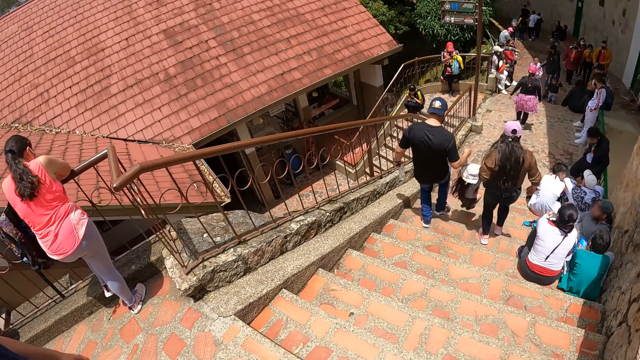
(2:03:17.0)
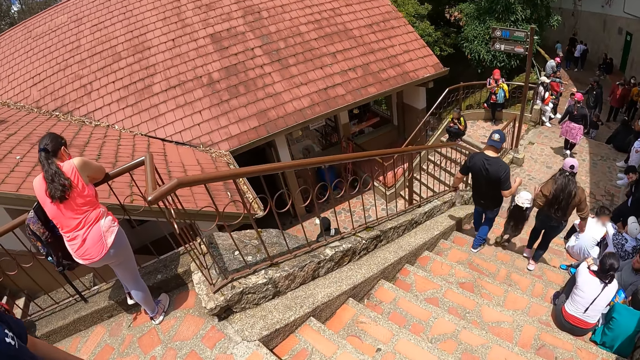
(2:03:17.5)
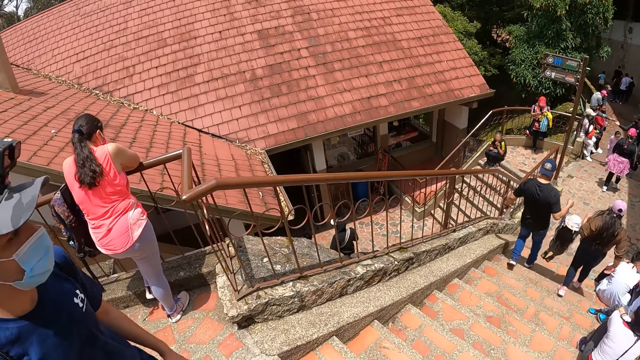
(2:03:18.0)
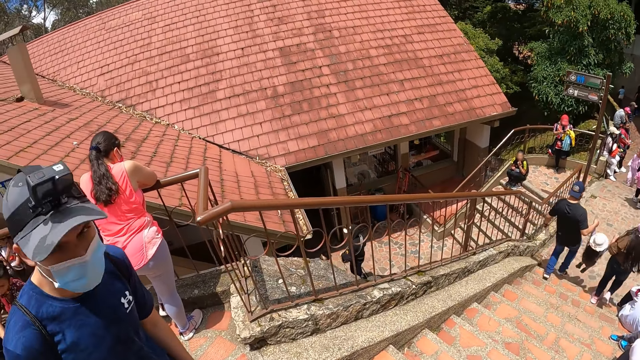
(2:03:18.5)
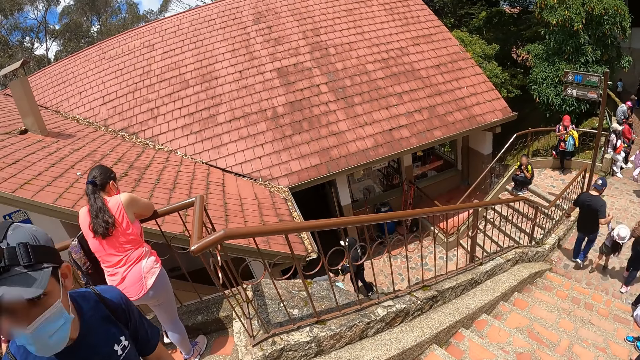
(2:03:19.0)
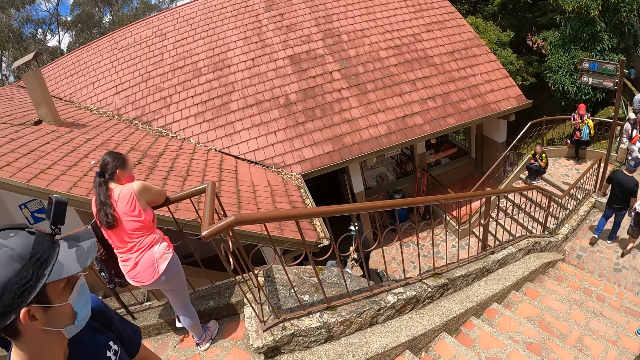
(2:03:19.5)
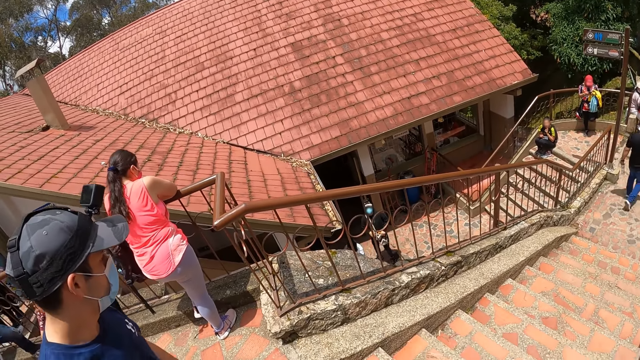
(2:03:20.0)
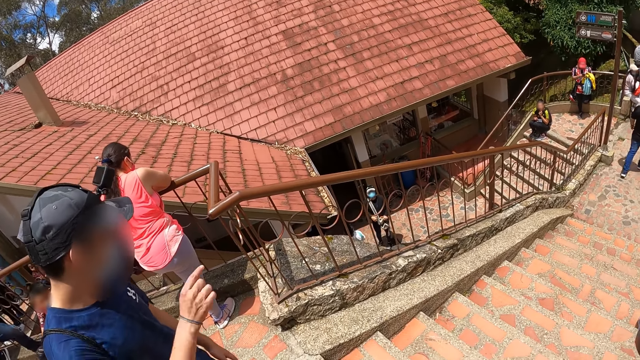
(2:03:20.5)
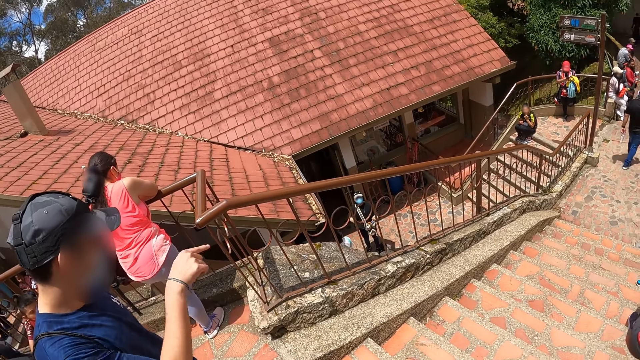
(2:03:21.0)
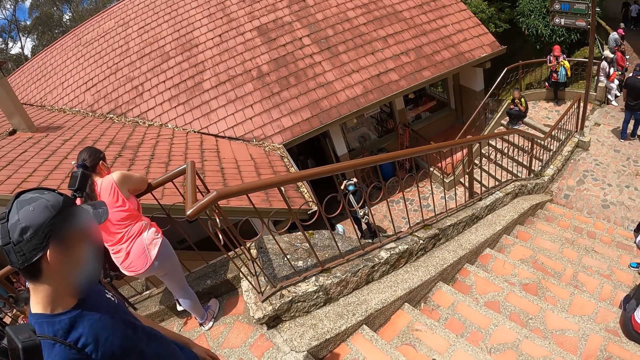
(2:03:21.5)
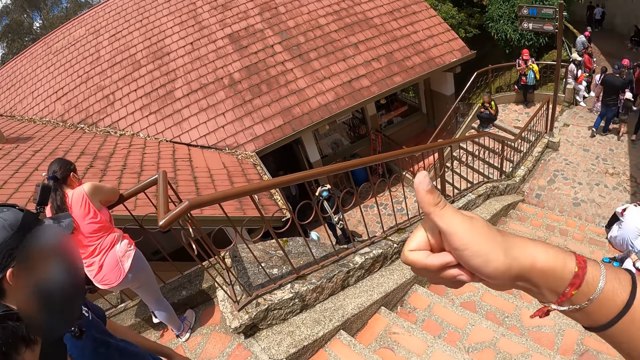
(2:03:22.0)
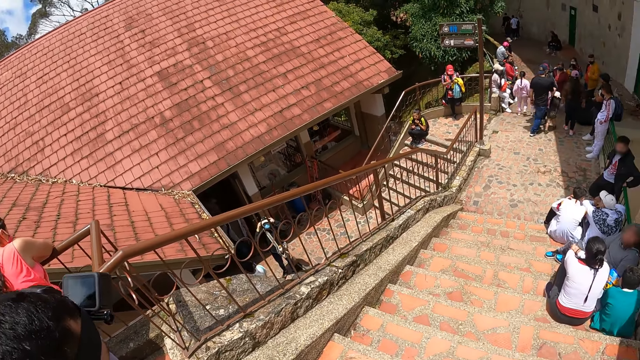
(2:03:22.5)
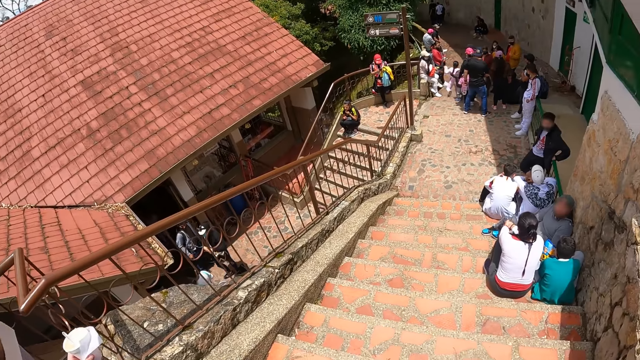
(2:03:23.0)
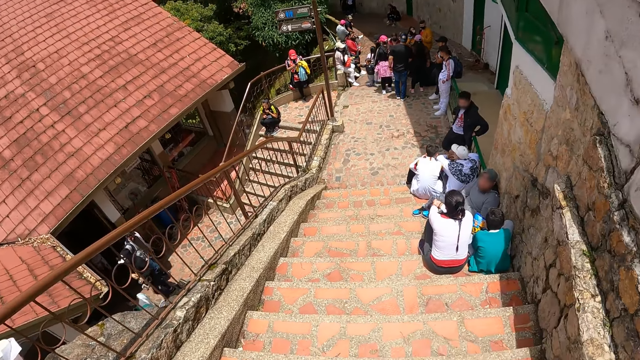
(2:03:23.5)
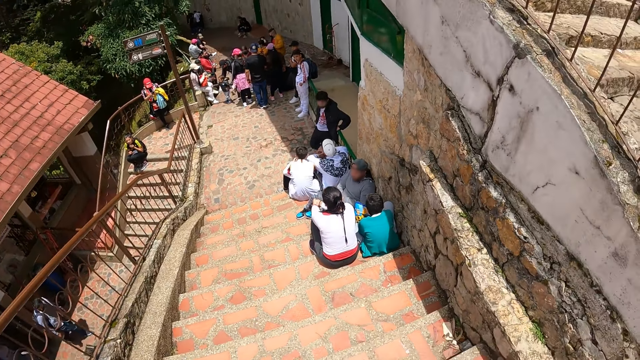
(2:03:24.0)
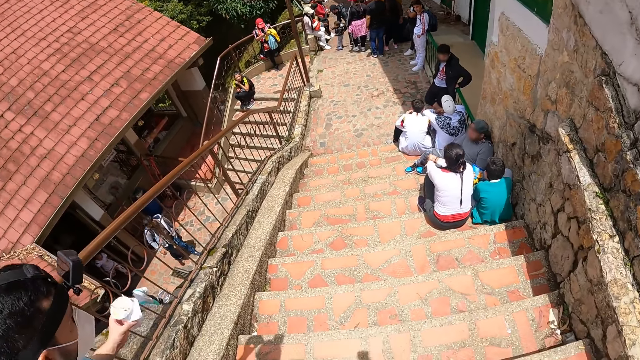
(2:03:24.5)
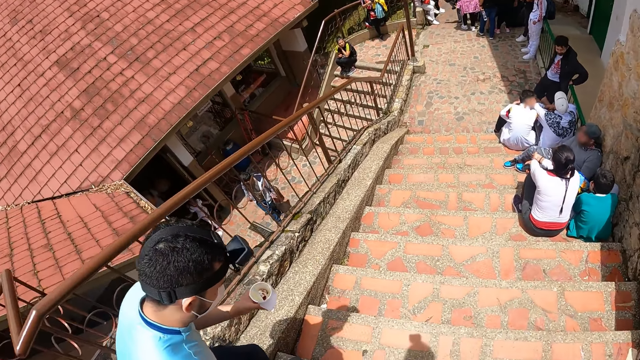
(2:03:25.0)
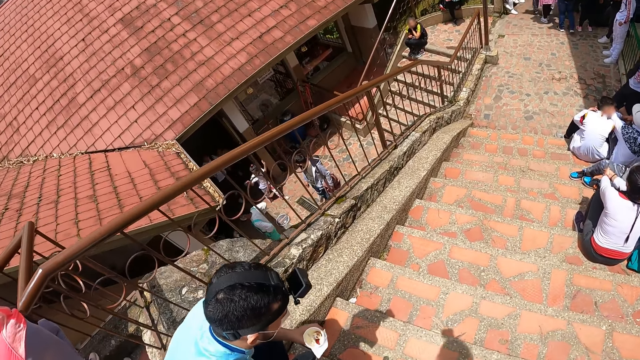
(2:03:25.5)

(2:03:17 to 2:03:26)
A woman stares.

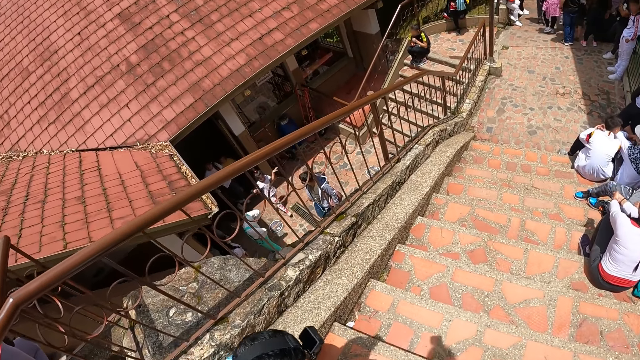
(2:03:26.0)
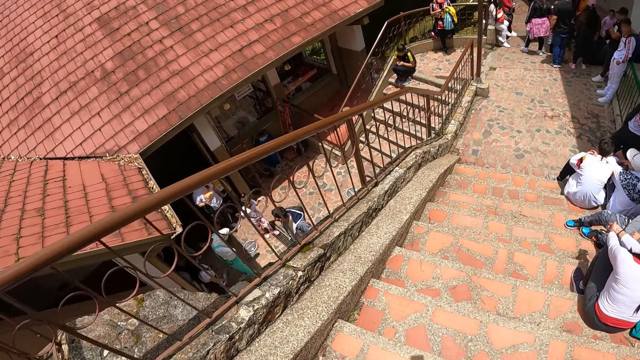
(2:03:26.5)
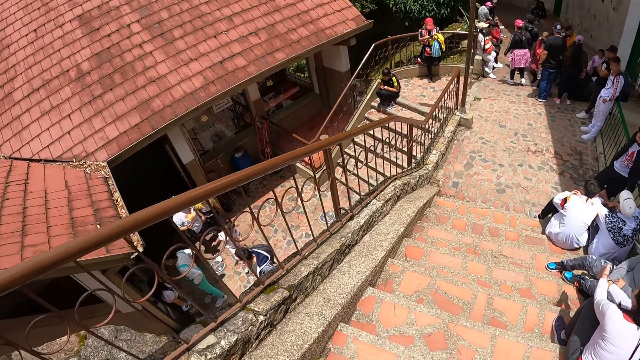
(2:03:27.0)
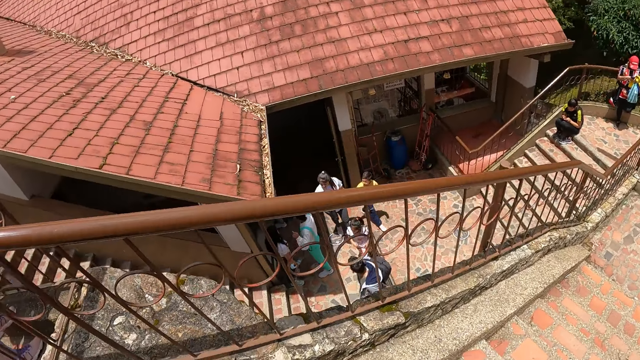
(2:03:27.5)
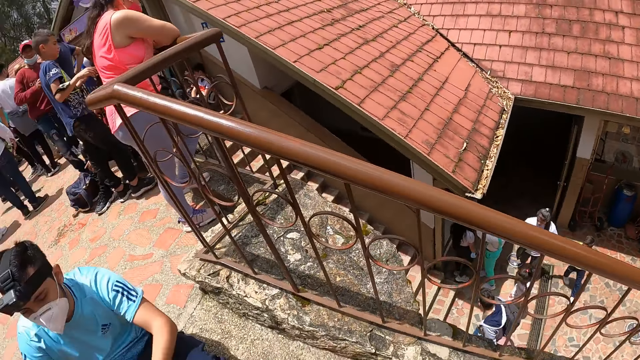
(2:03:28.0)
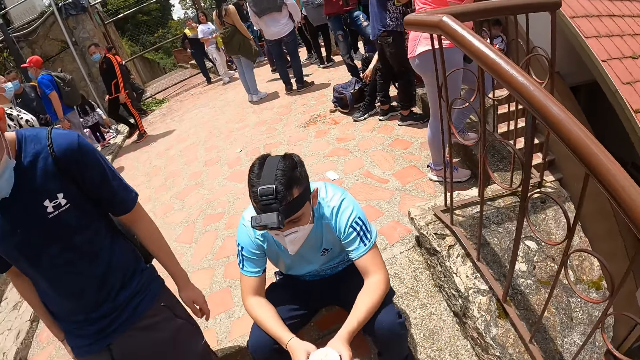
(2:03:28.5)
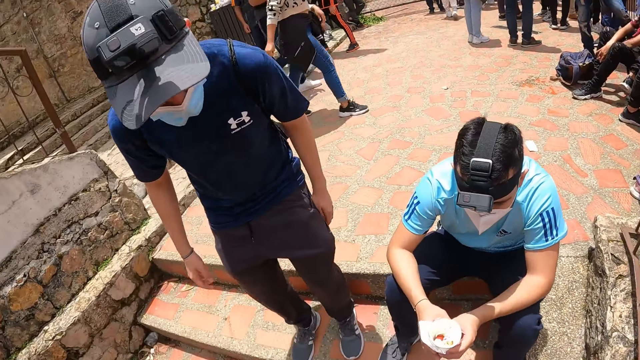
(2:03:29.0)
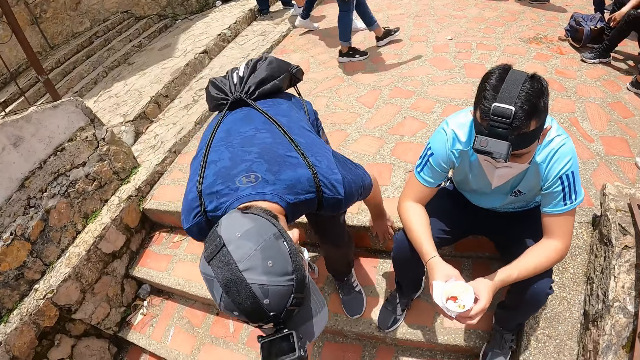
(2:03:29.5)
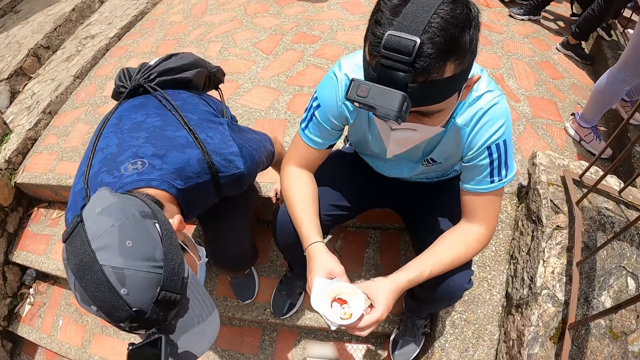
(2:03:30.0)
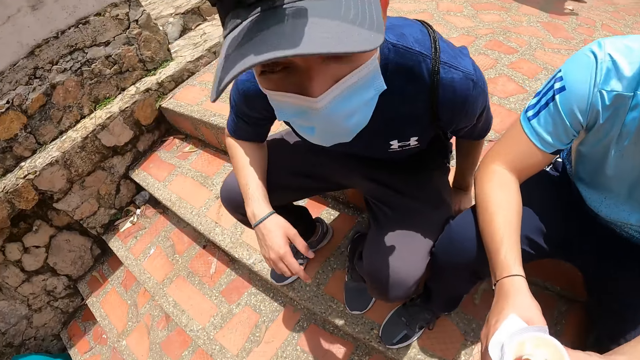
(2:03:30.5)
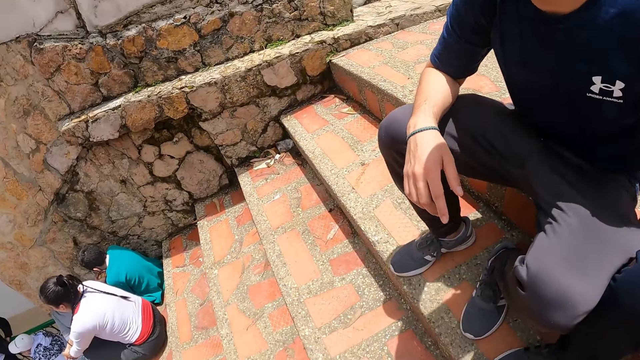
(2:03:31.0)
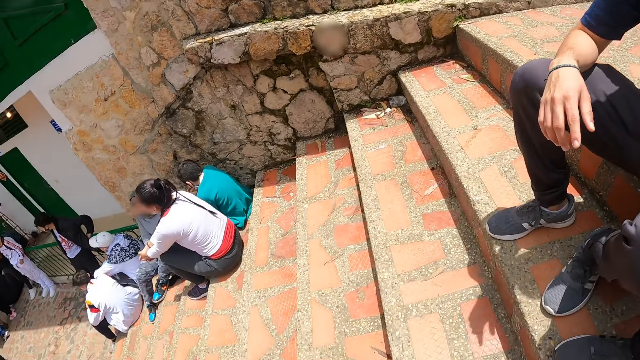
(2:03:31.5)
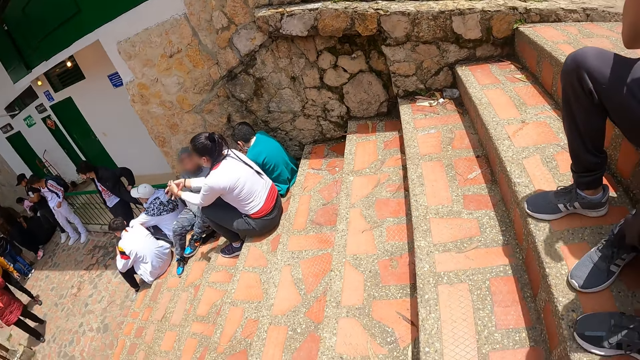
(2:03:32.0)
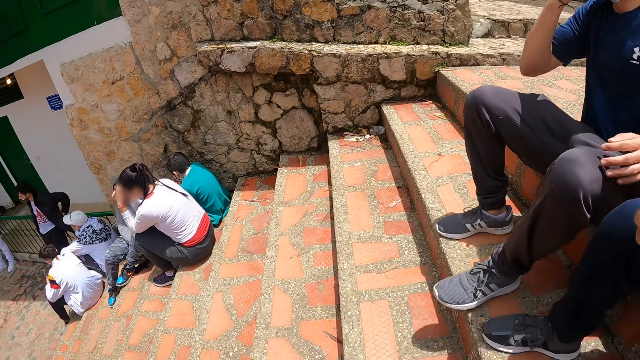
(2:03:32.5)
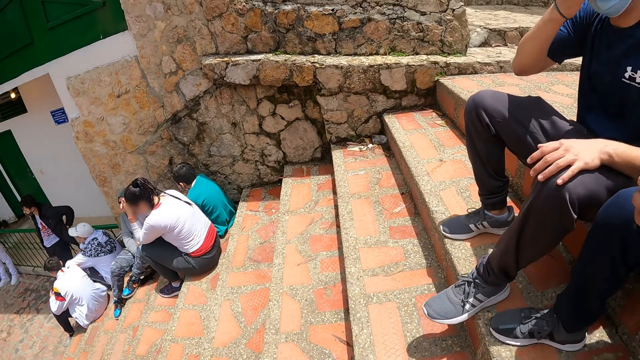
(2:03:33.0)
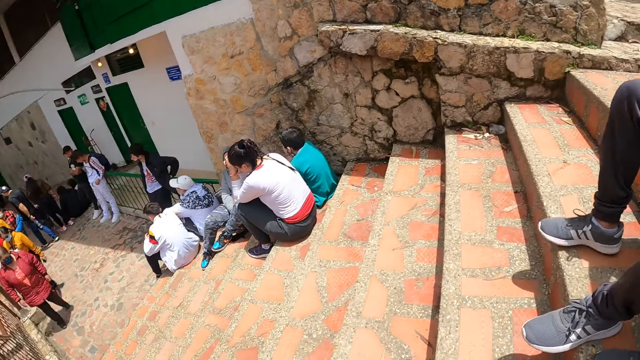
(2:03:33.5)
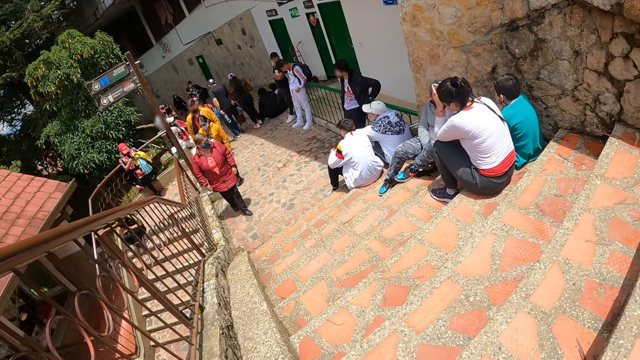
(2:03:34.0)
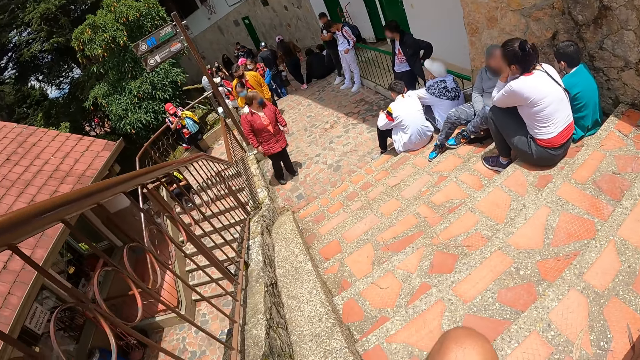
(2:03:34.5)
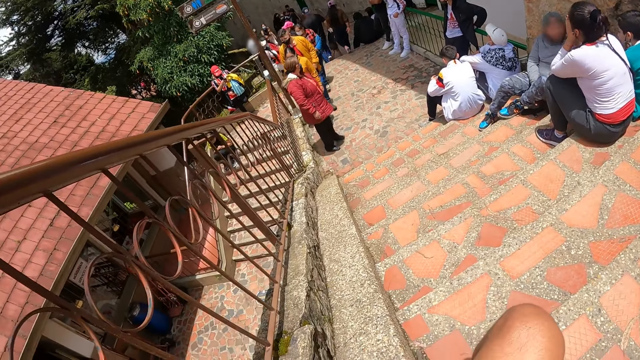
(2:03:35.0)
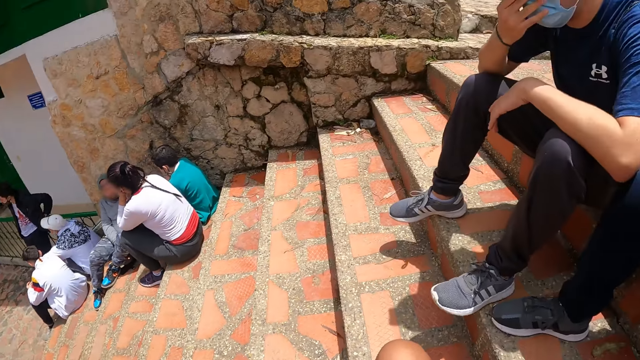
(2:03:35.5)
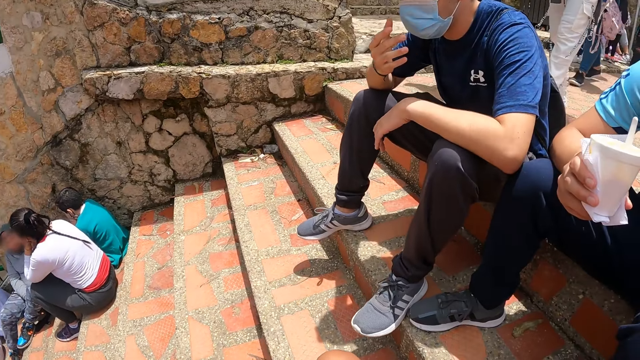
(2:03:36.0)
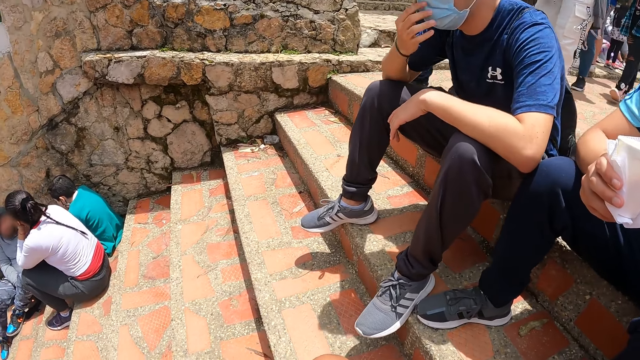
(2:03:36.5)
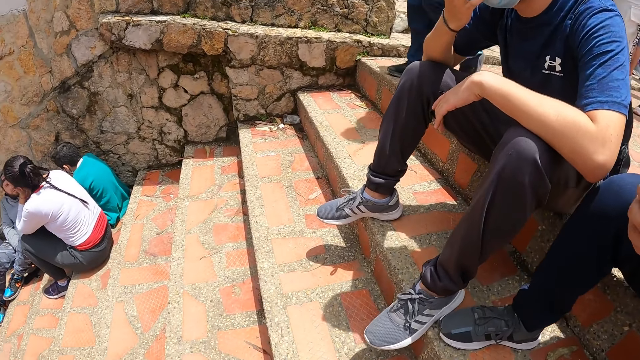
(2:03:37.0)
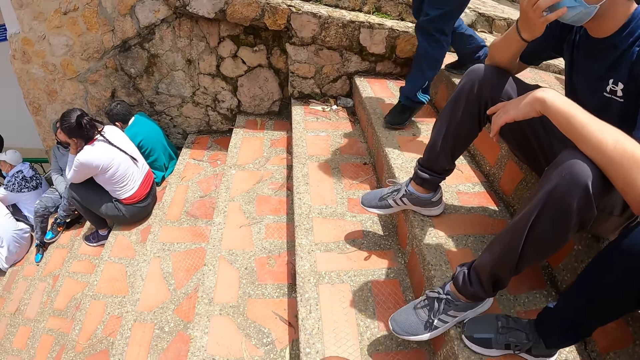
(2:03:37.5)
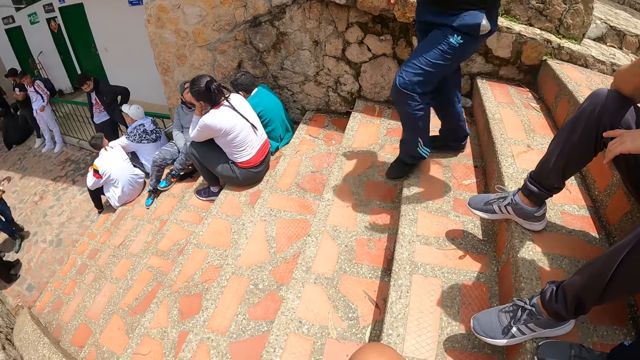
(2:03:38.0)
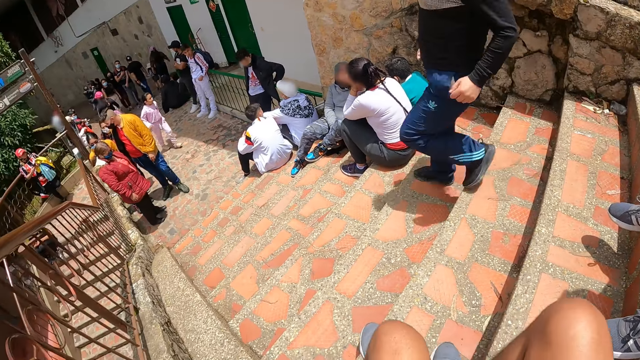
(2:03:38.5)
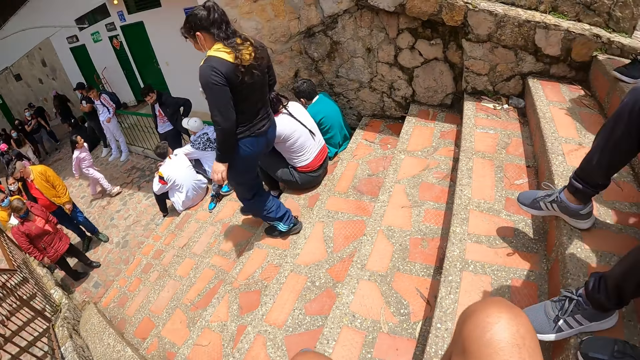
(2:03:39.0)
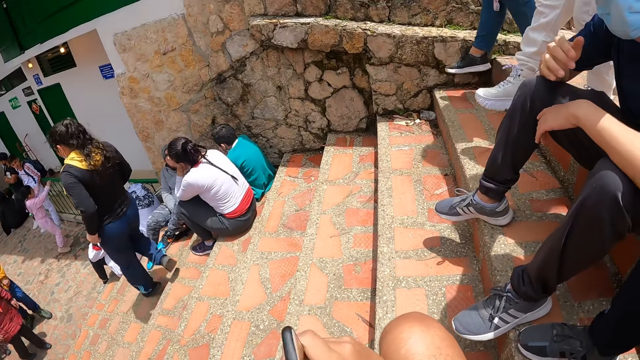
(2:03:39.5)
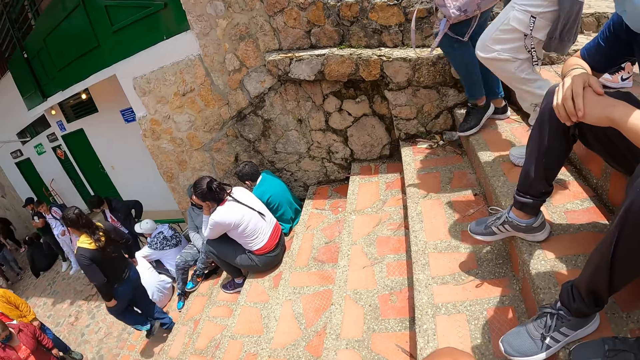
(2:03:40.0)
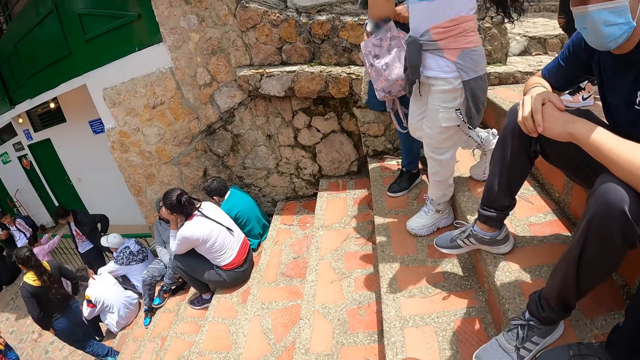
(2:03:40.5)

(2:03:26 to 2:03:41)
A man sits down. Another man sits on a stair. The second man touches a mask with his right hand. He holds the mask.
